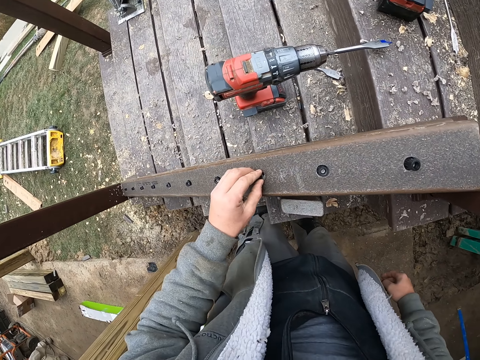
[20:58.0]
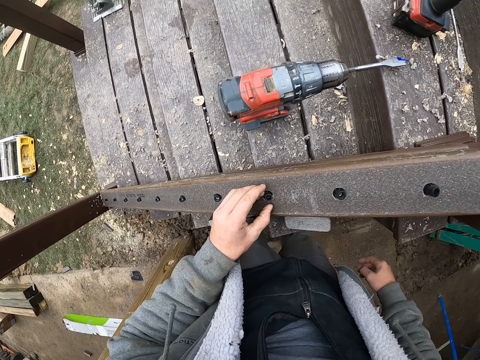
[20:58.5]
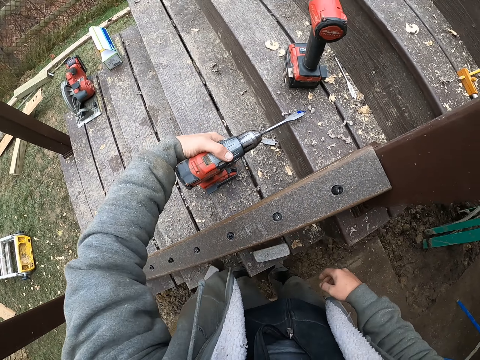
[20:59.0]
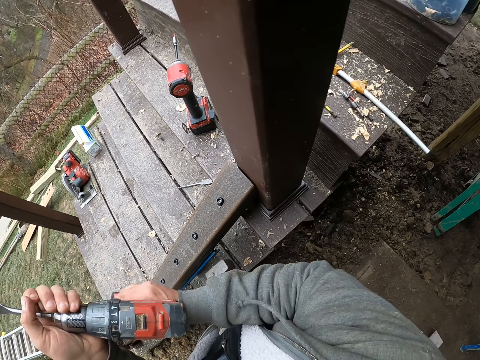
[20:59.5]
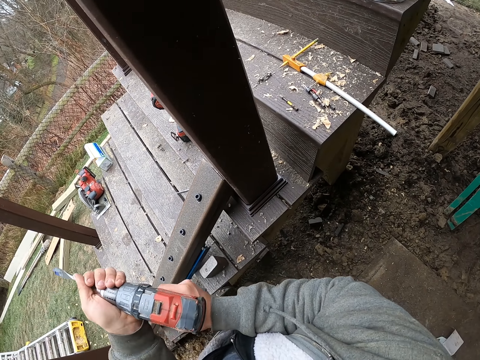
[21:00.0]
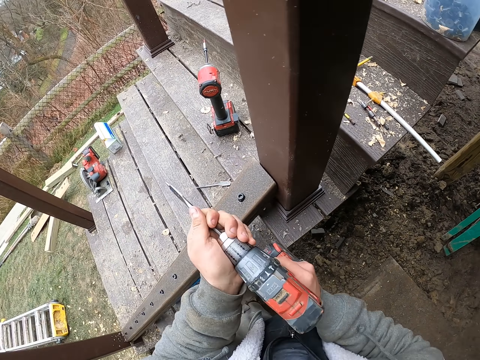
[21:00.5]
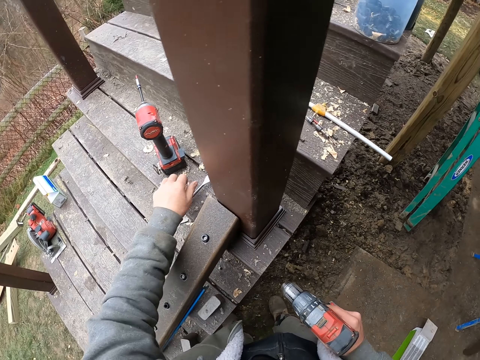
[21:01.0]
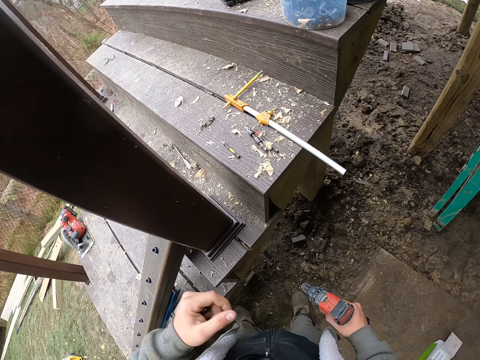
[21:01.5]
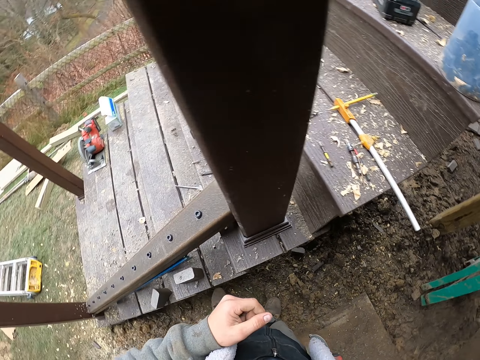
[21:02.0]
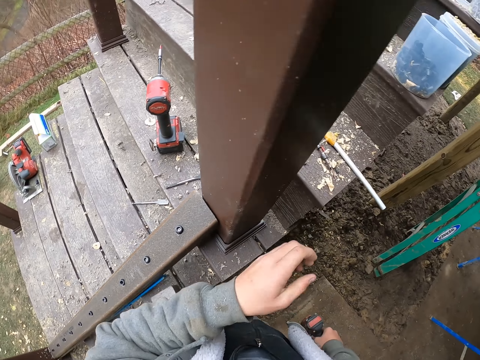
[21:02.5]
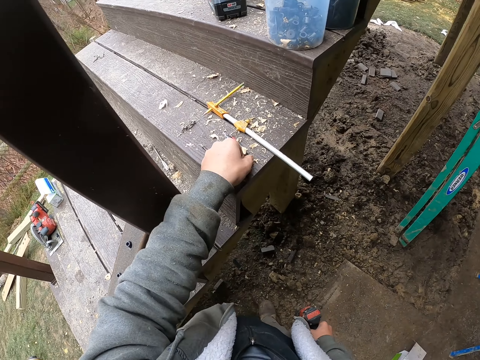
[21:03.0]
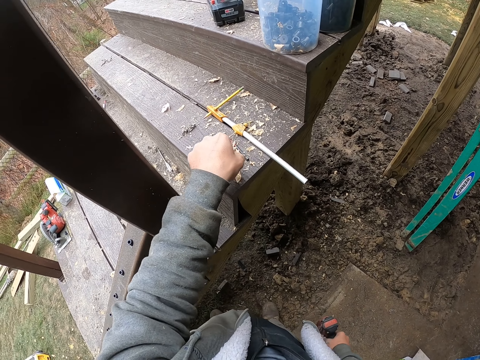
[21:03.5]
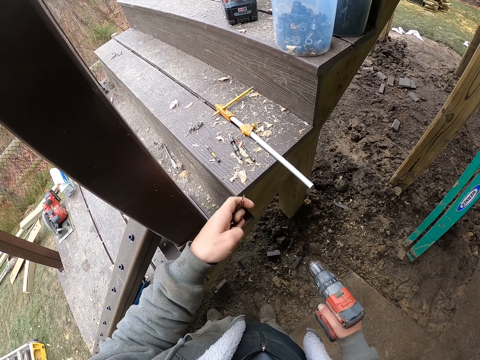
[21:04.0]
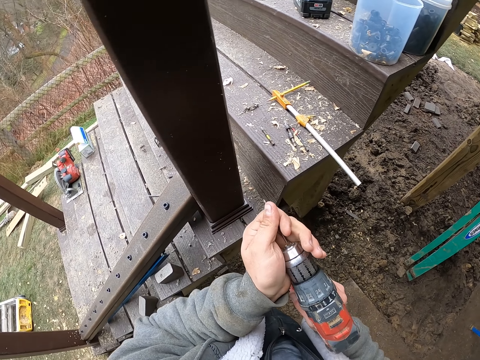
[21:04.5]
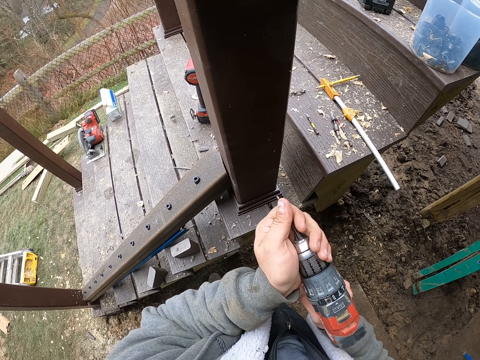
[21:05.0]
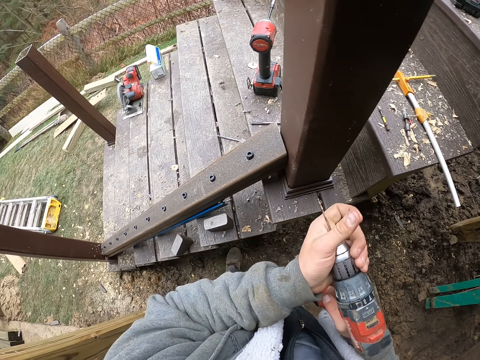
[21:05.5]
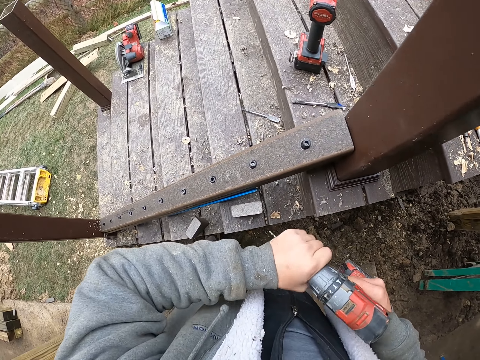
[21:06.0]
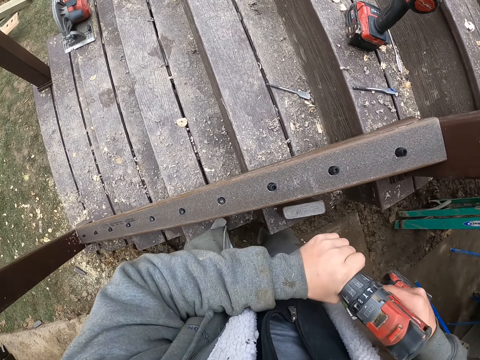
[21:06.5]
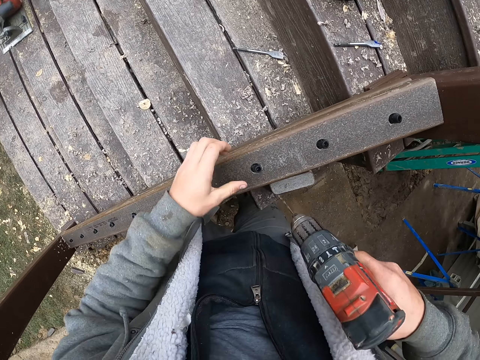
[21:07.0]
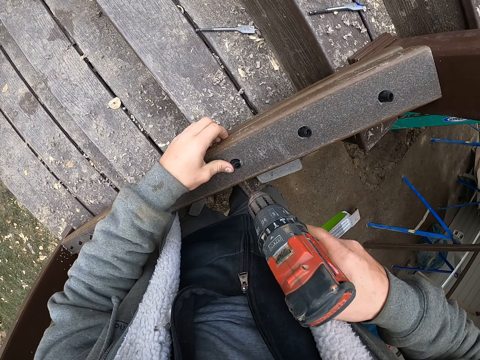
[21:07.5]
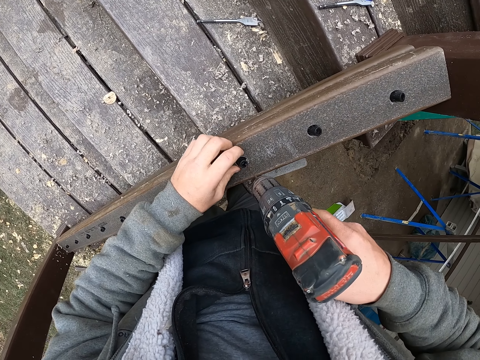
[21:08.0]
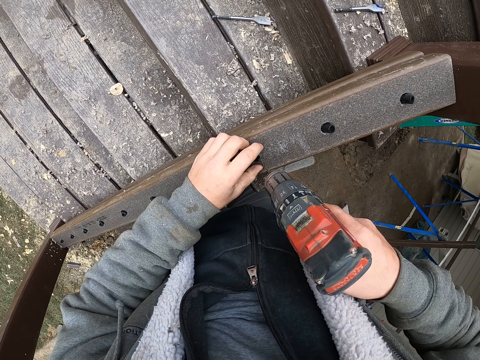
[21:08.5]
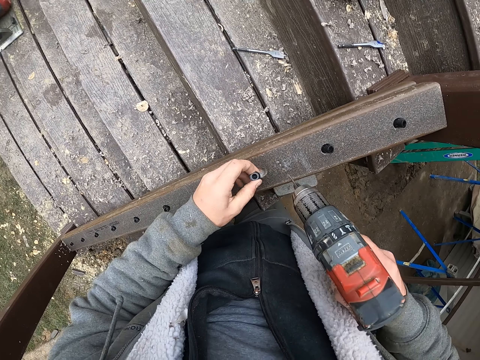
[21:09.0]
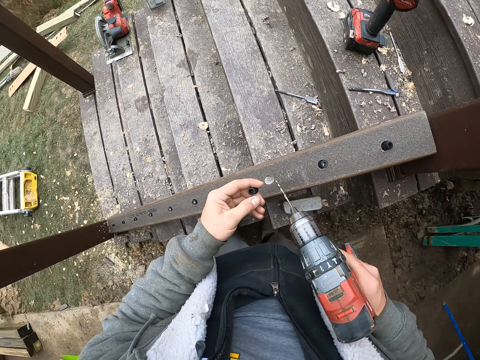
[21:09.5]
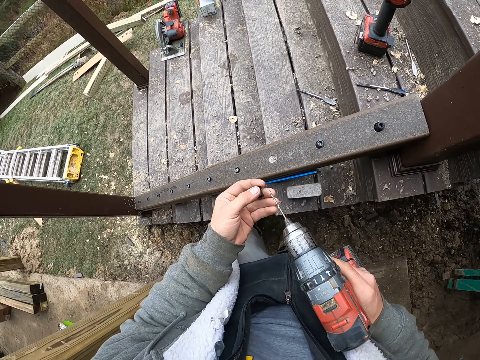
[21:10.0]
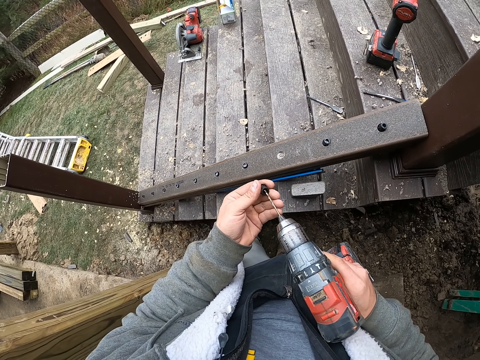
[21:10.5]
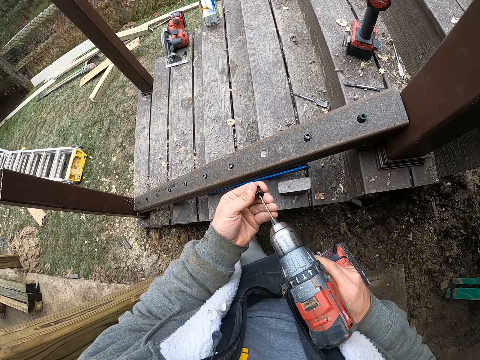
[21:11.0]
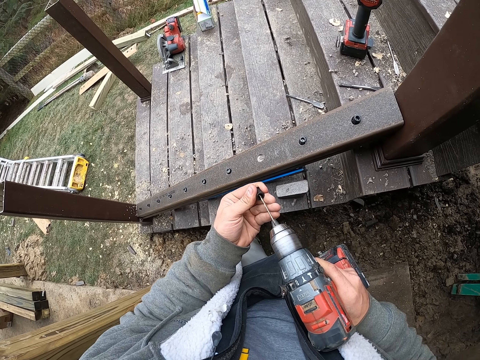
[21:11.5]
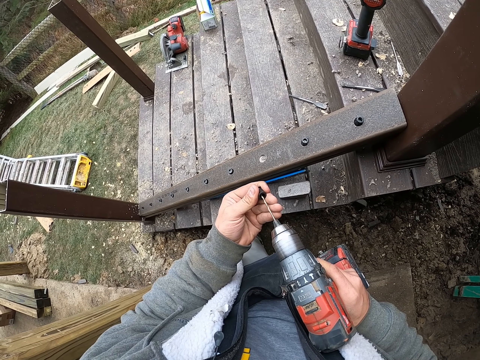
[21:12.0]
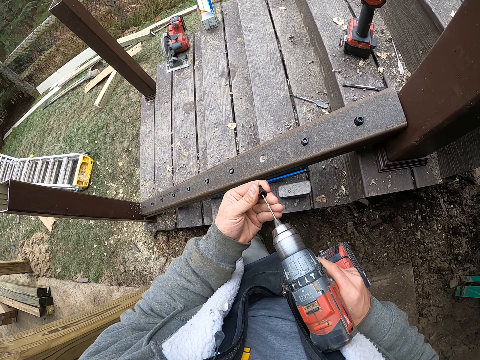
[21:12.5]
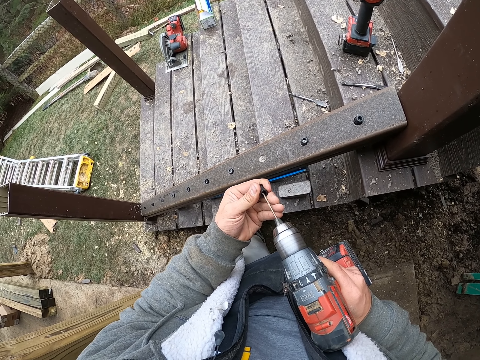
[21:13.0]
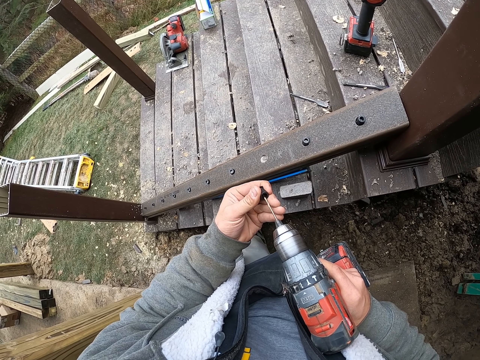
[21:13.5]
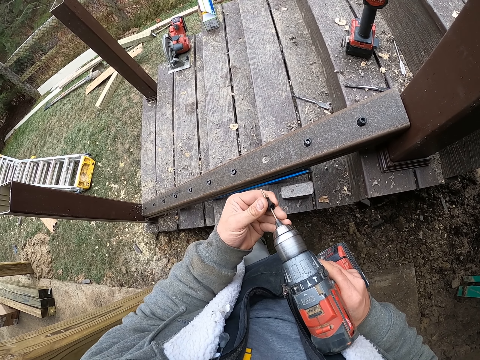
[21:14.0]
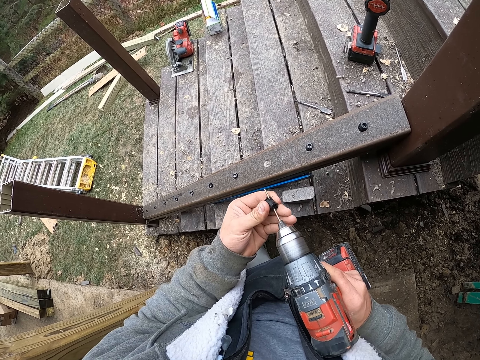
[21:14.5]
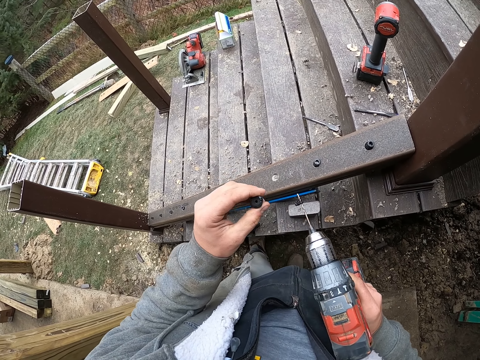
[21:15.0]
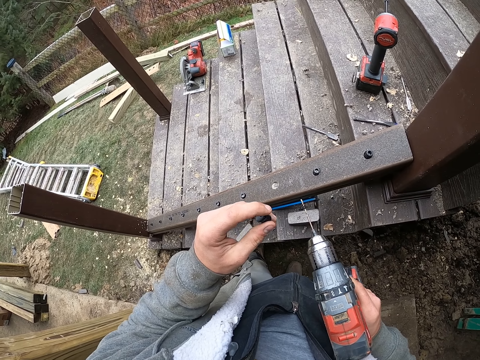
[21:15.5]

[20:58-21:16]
The camera wearer inspects the screw. They pick up the drill. They remove the drill bit. They hold the drill with both hands. They put the drill bit down. They fix the drill bit on the drill. They tighten the drill. They pick up something. They drill the object. They put the wood screws in the drill.

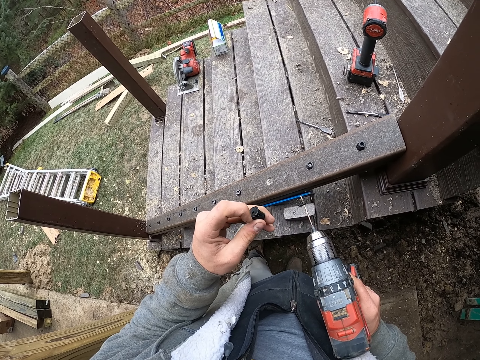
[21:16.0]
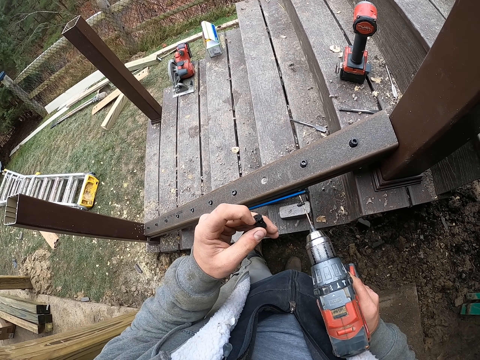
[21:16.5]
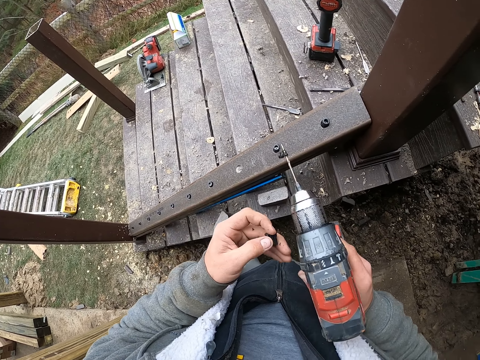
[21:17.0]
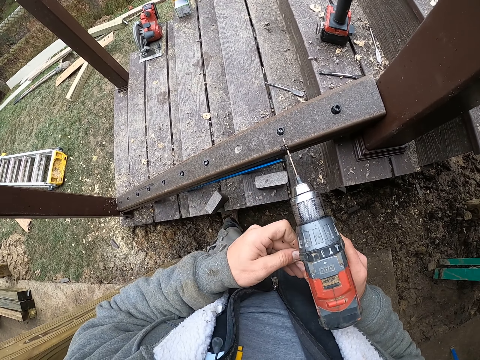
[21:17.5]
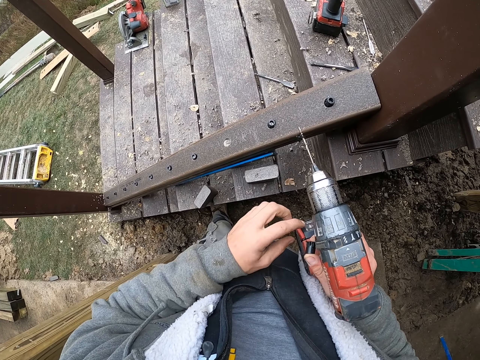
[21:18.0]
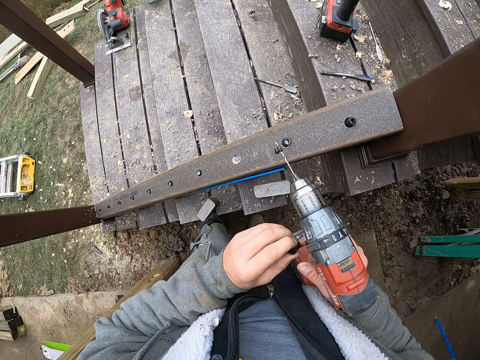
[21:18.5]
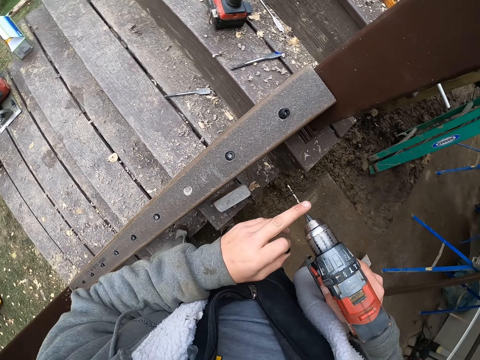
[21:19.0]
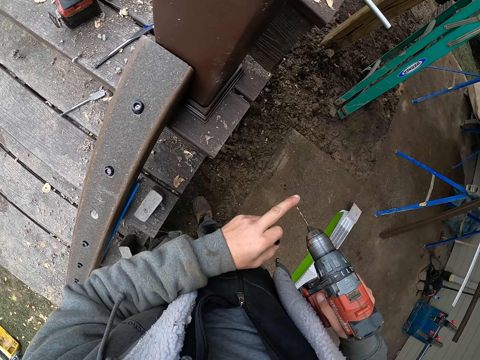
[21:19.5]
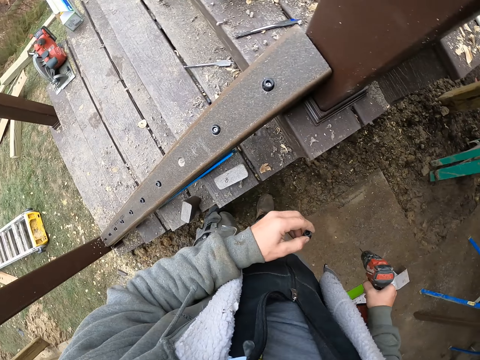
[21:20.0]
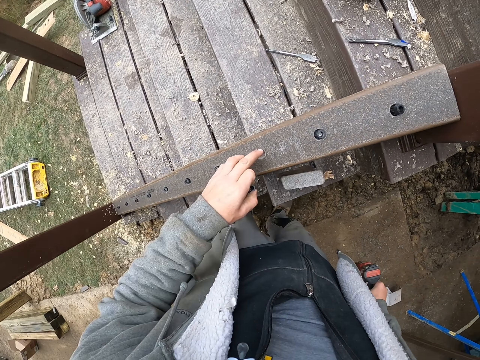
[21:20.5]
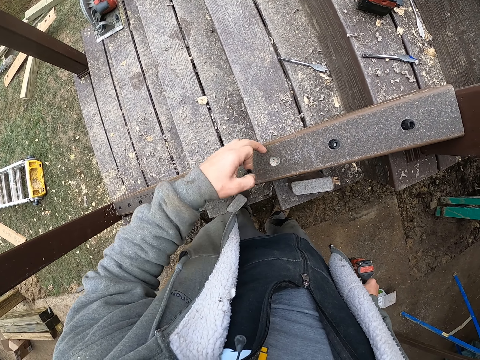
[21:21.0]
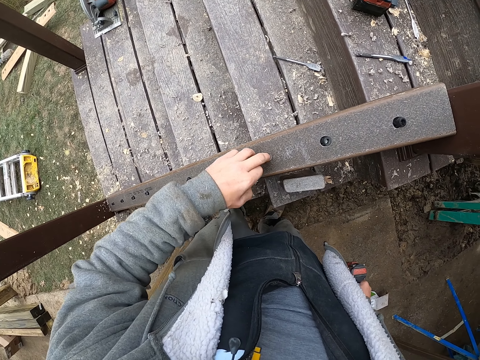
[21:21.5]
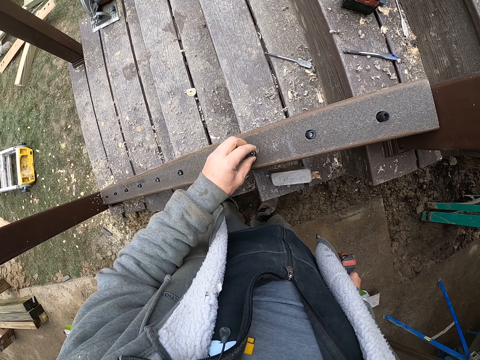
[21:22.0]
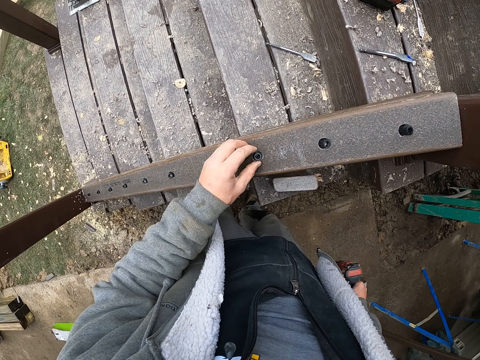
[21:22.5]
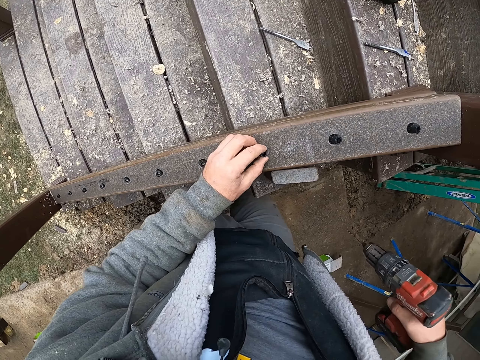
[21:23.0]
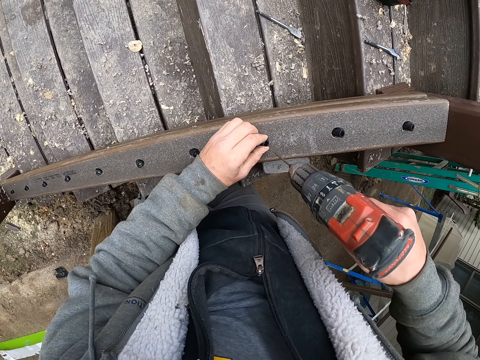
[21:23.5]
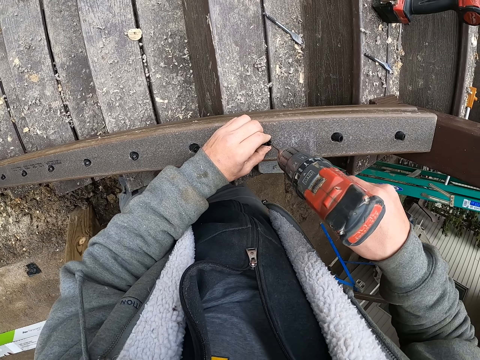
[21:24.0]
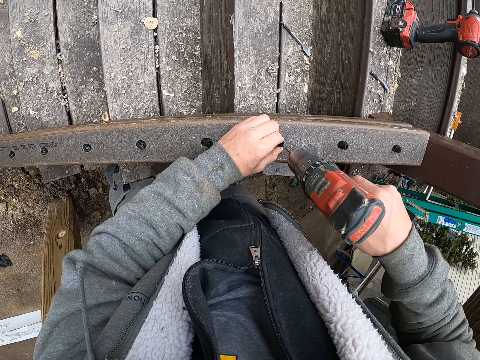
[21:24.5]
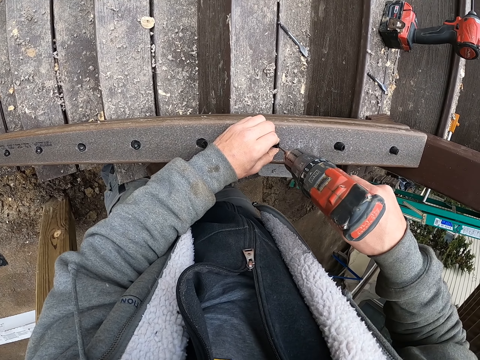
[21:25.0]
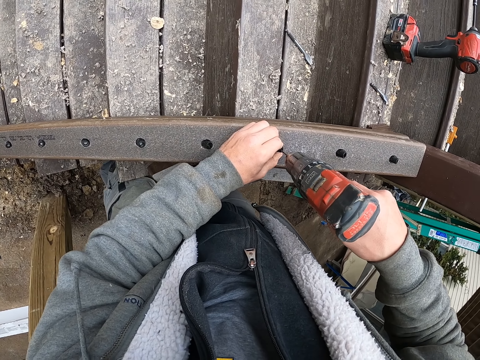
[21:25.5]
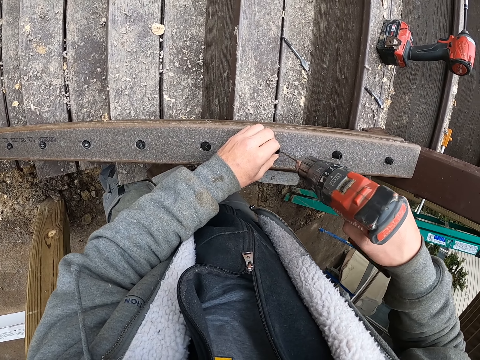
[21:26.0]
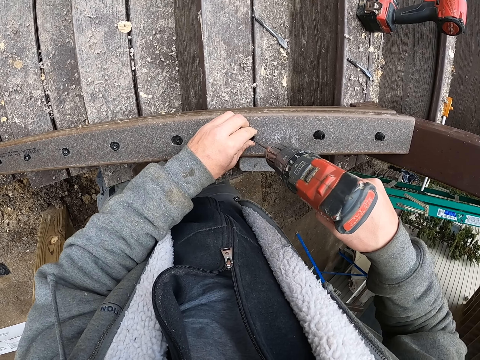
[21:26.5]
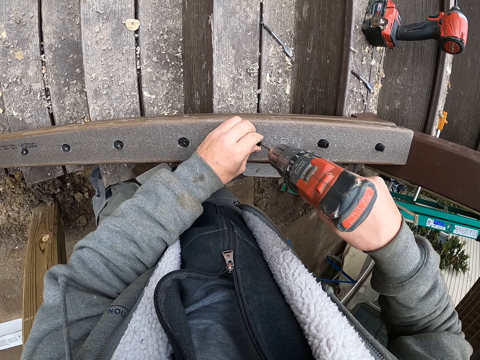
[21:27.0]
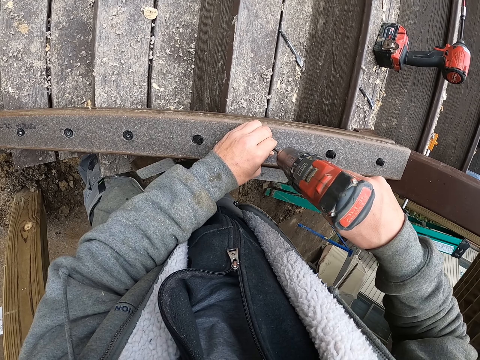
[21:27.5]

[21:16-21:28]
The camera wearer puts the drill down. They remove dust from the hole. They fix something on the hole. They put the wood screws in the drill. They fasten the screw with the drill.
